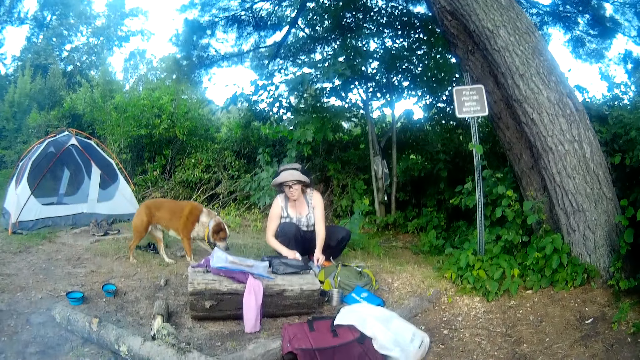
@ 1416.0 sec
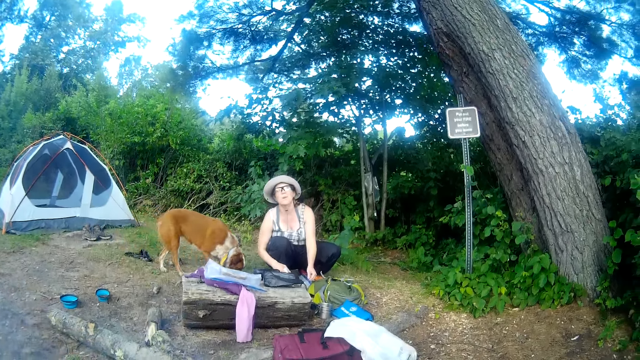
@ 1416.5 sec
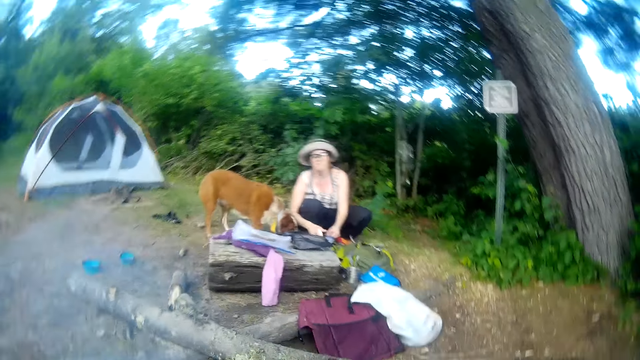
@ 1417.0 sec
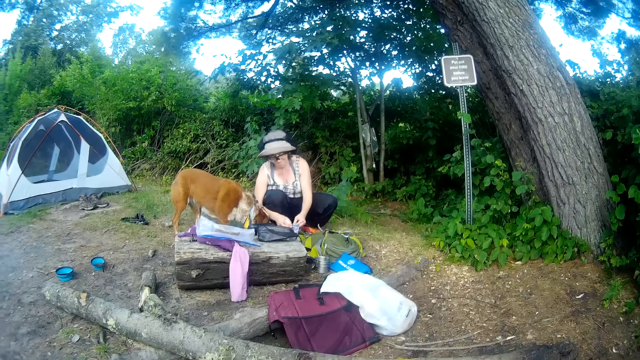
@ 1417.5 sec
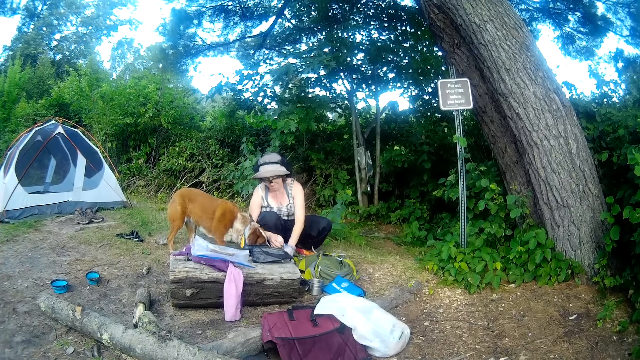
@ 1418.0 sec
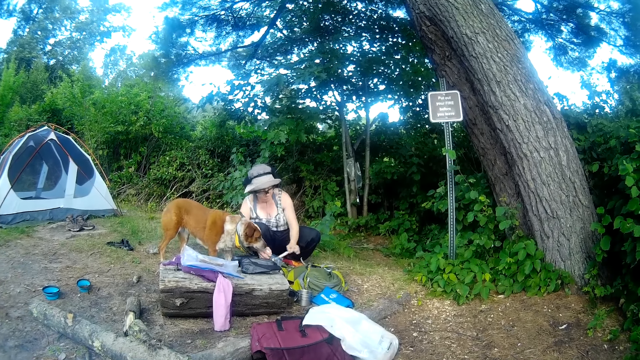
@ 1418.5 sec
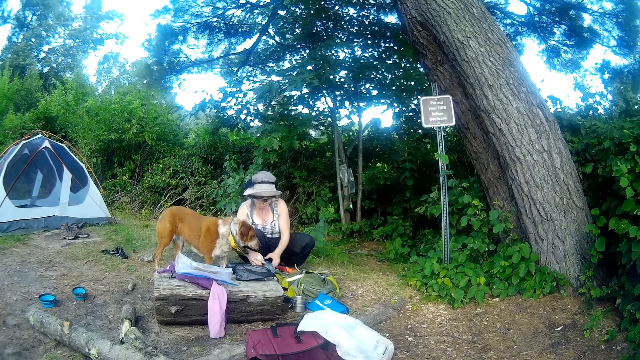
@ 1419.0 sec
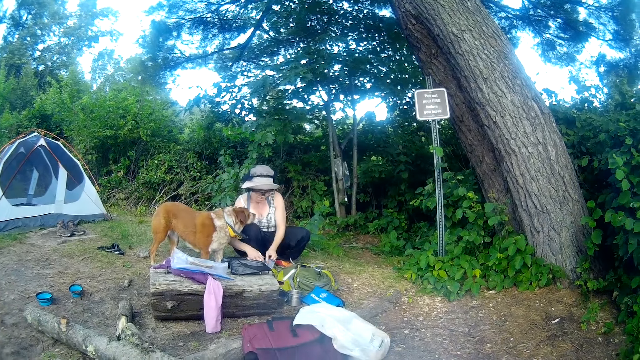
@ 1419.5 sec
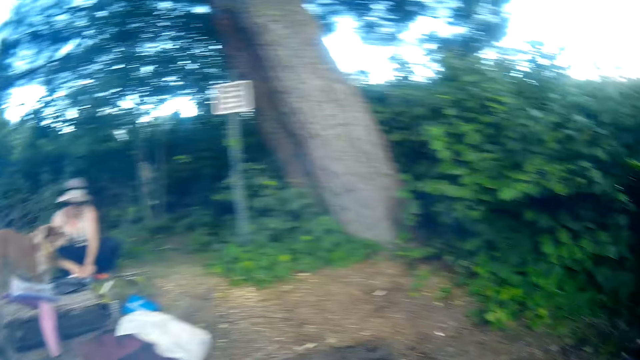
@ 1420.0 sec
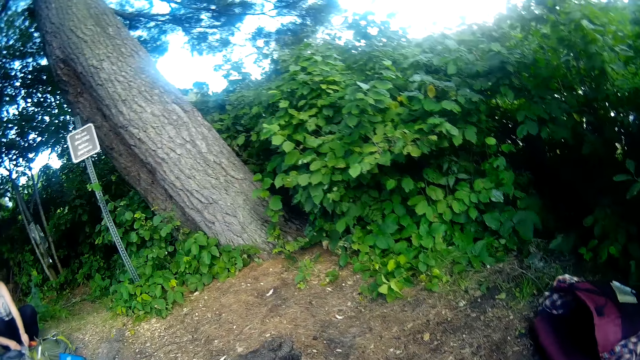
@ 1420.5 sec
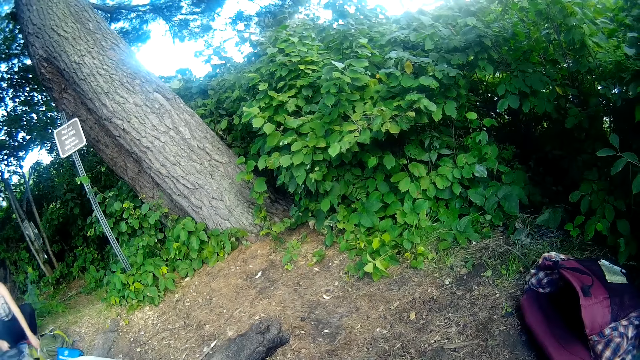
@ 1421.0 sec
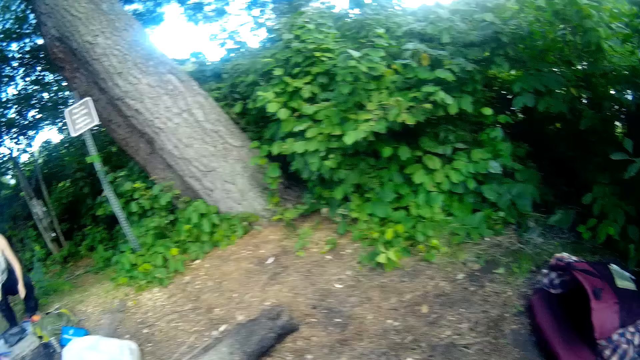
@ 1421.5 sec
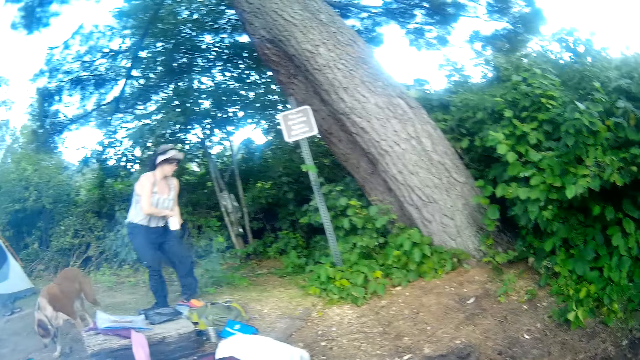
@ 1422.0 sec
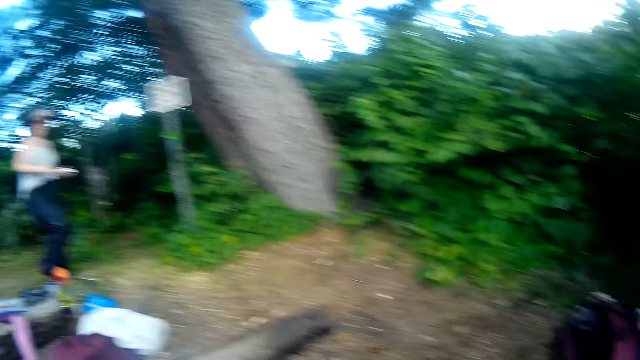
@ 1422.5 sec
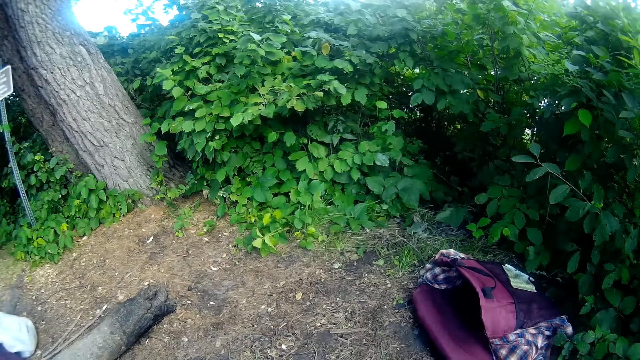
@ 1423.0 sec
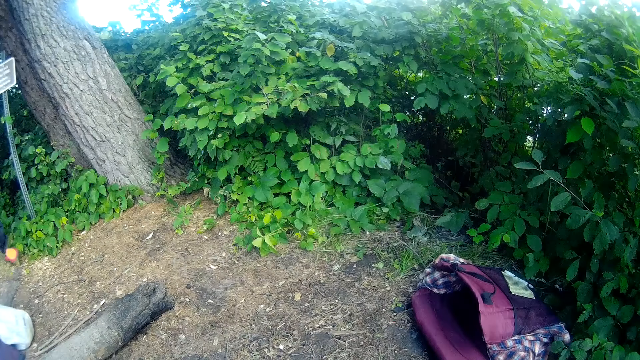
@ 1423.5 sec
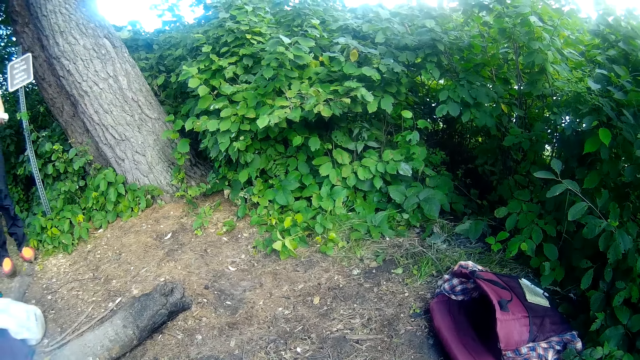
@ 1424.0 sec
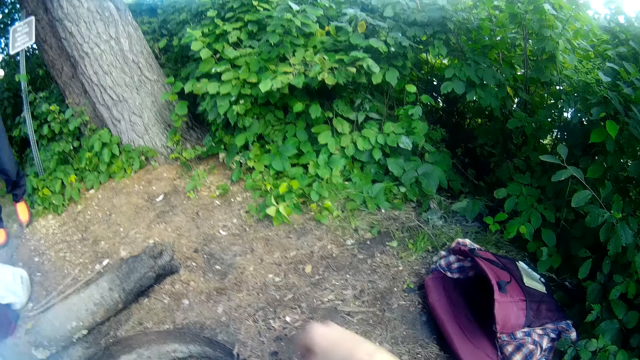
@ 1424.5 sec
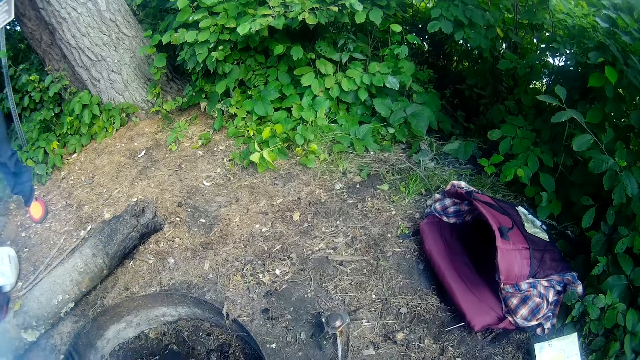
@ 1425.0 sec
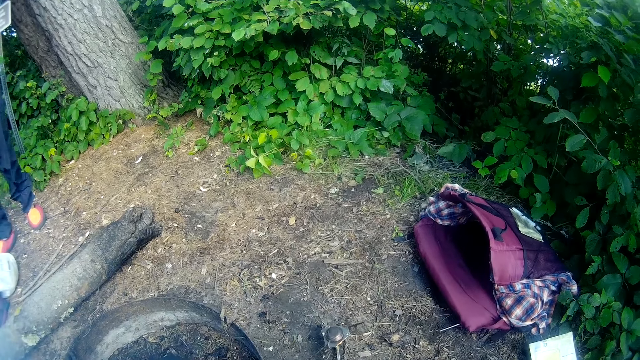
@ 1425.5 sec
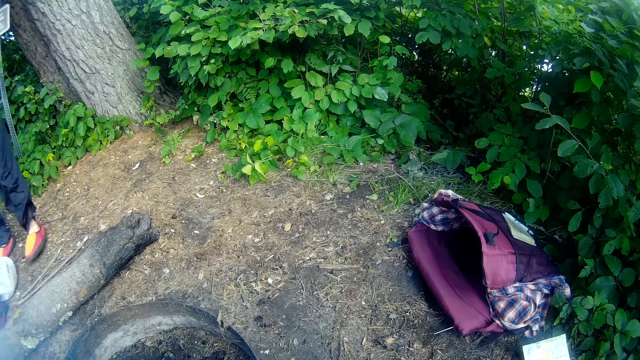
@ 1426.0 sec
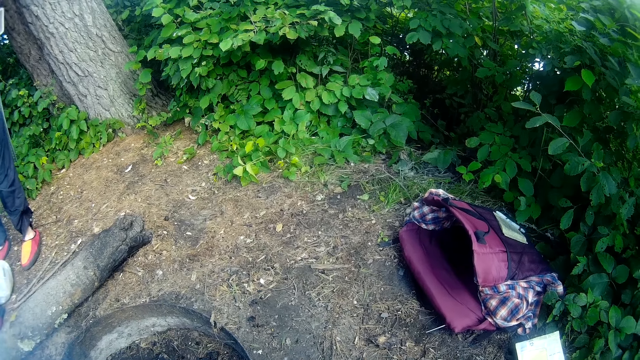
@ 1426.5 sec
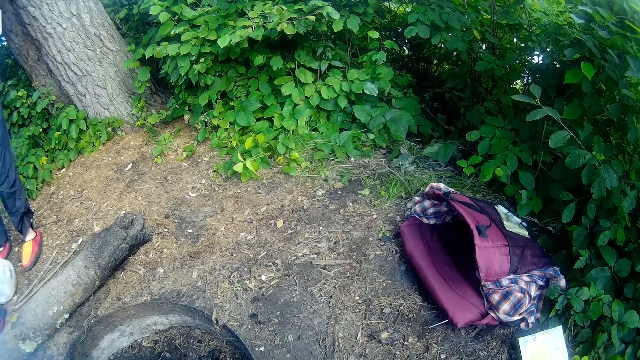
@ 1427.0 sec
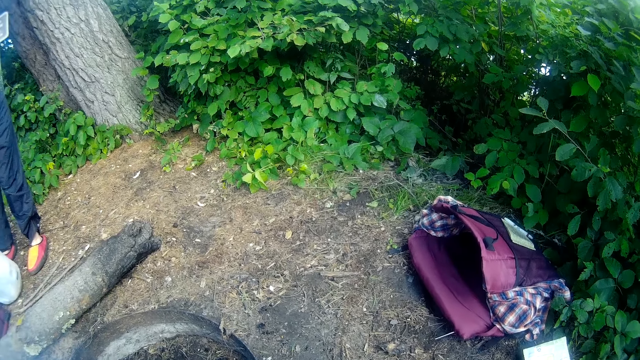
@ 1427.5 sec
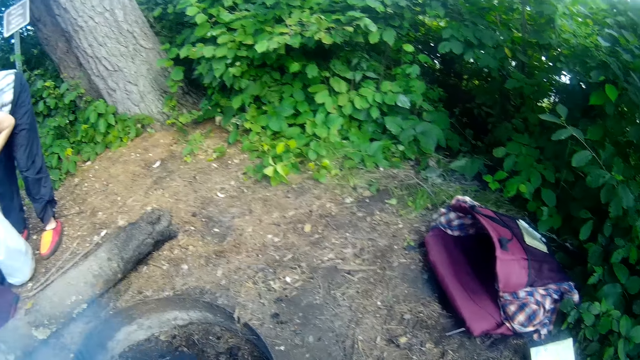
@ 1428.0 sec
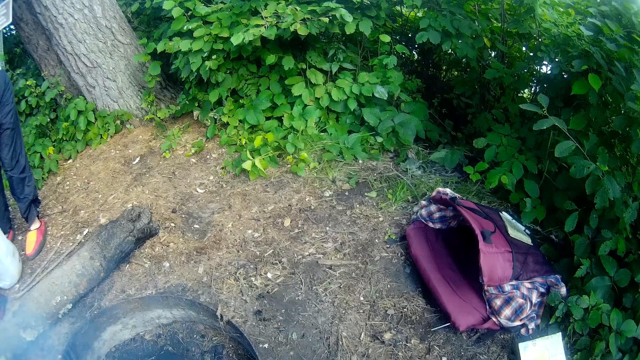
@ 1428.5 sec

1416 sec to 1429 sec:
The woman drops something. The camera wearer looks around the camp site. The woman stands, walks around the camp site, and walks to another bag. The camera wearer looks around the camp site.

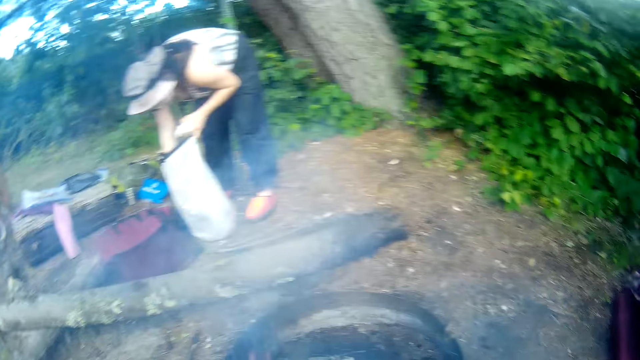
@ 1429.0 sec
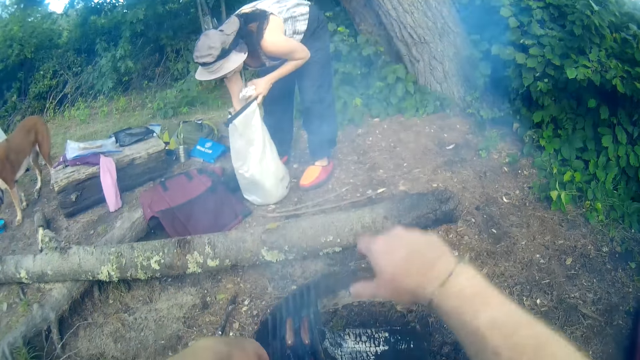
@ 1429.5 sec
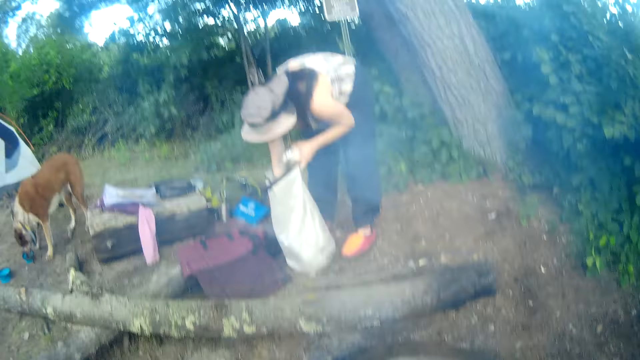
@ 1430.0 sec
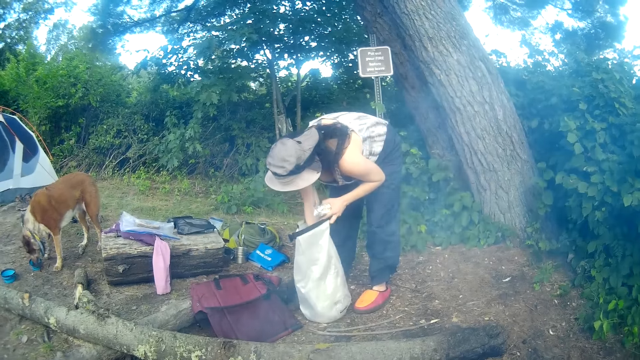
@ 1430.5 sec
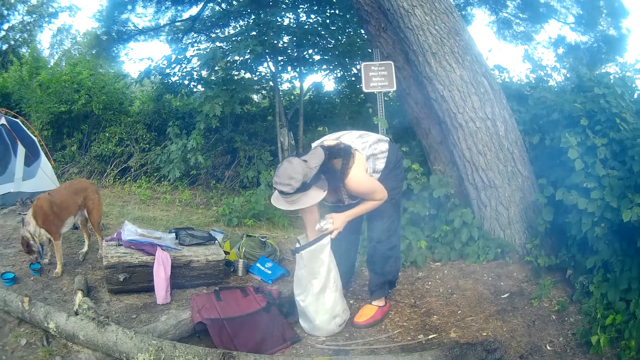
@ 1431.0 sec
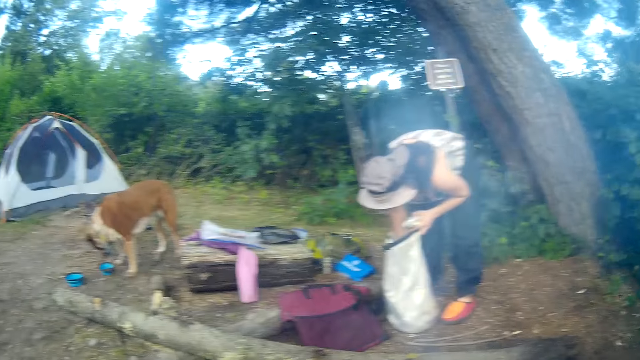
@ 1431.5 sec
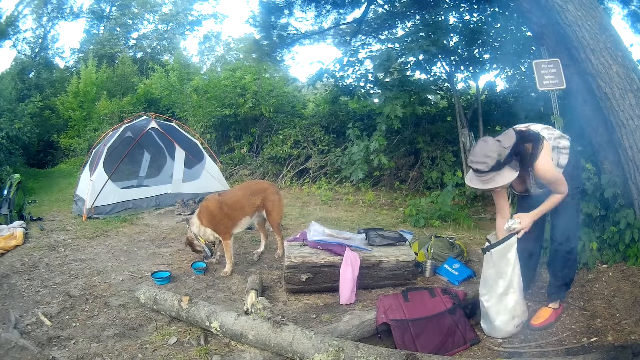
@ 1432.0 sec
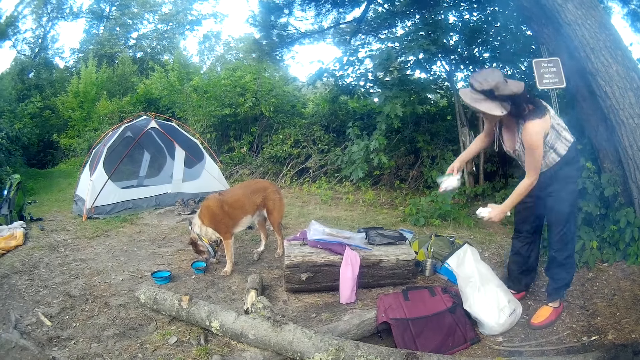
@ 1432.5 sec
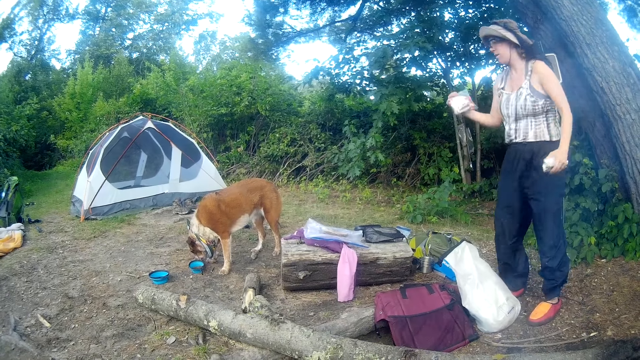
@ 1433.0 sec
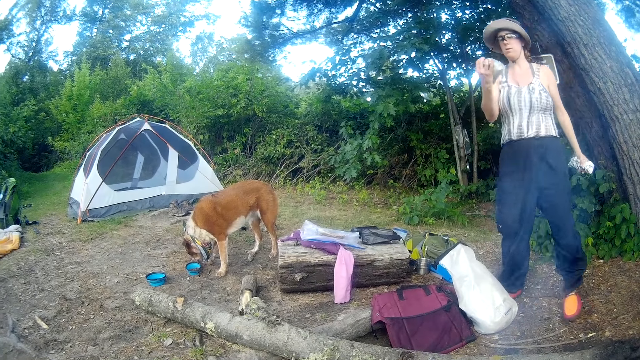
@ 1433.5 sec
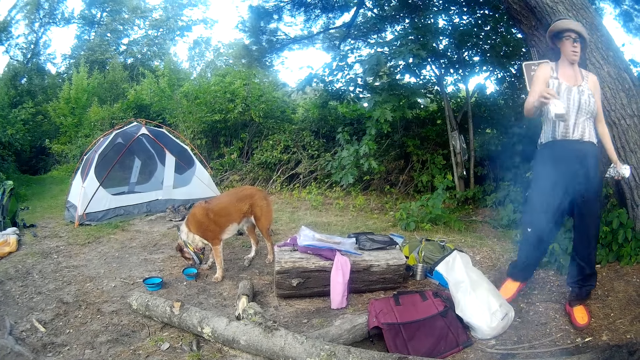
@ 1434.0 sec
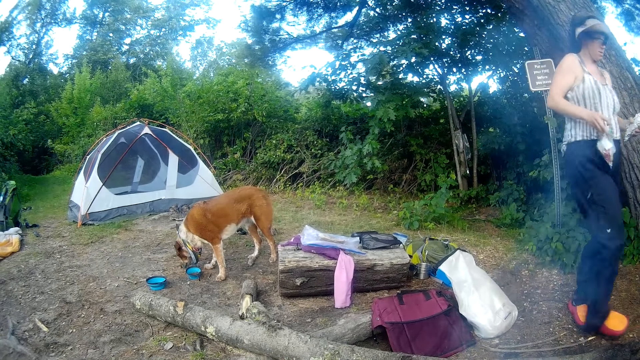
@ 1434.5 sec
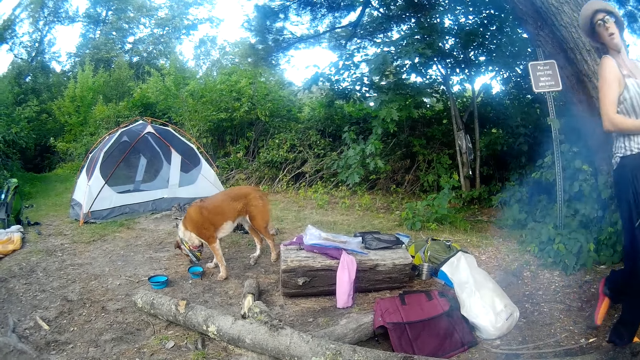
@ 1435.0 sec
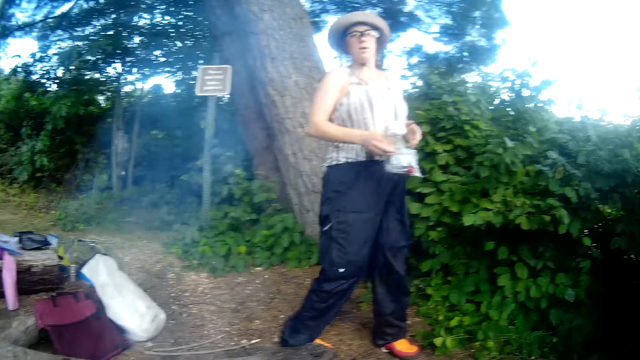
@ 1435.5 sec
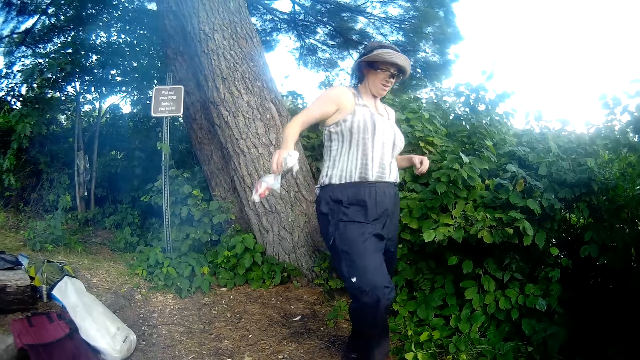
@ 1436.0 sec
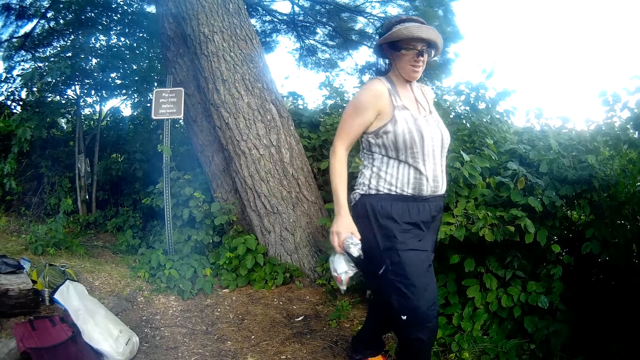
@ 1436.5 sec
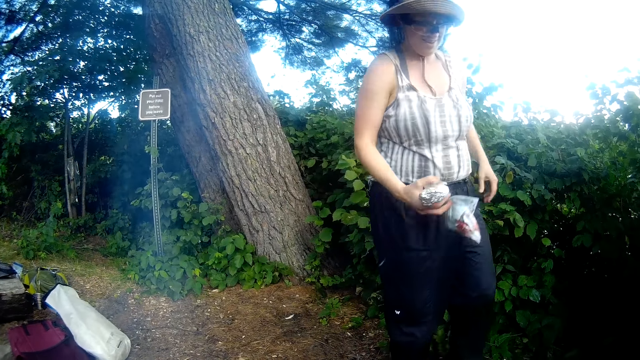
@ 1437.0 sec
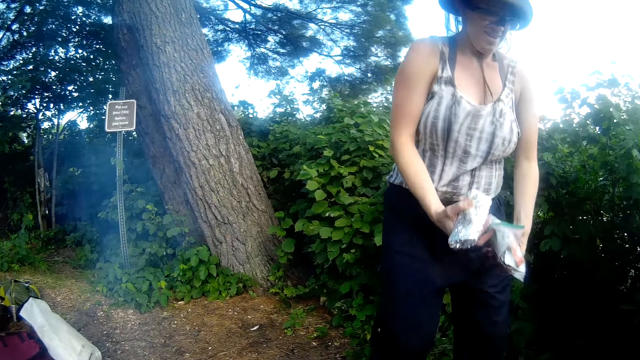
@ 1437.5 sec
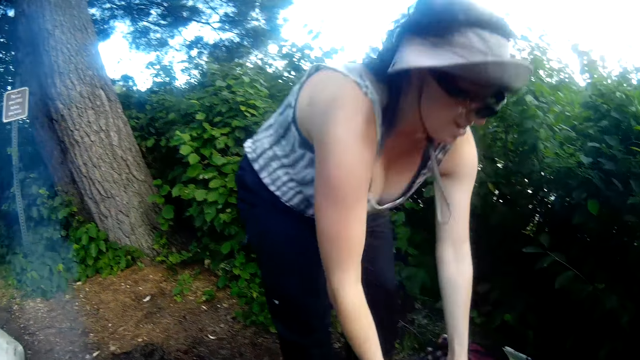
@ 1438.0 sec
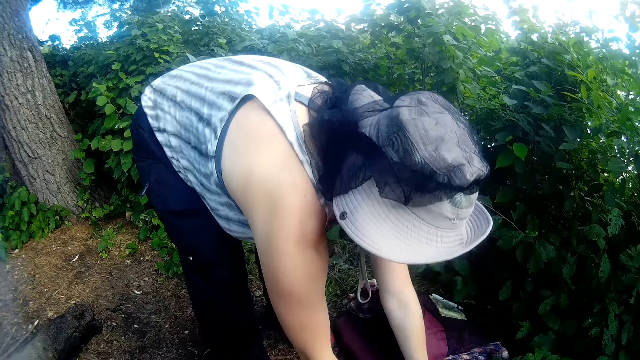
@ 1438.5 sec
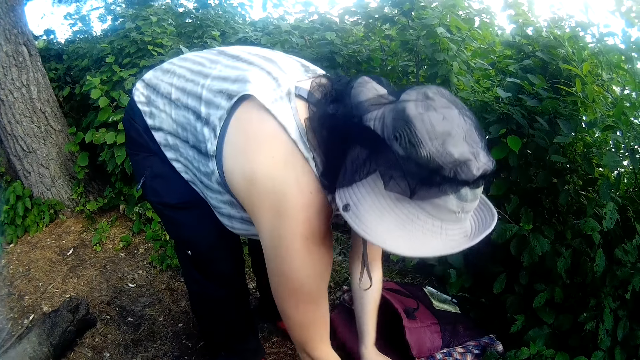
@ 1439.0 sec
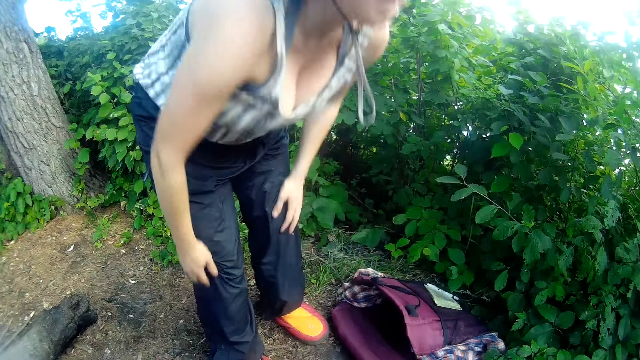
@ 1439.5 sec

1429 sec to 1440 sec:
A woman holds a paper bag. The woman goes through the bag. She picks something, walks around the camp site, and drops two bags on the ground.
